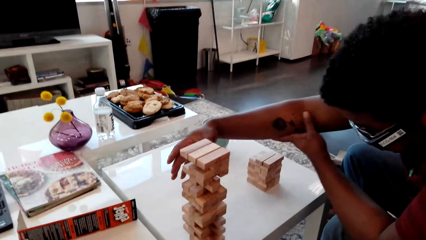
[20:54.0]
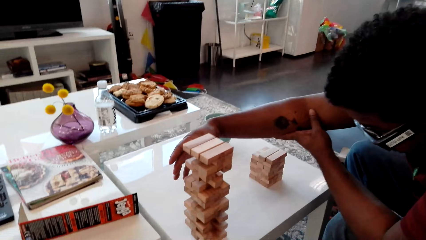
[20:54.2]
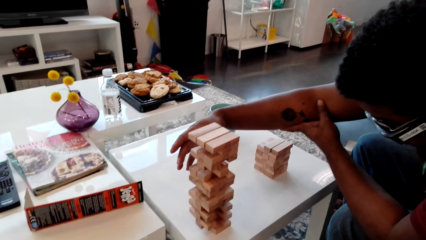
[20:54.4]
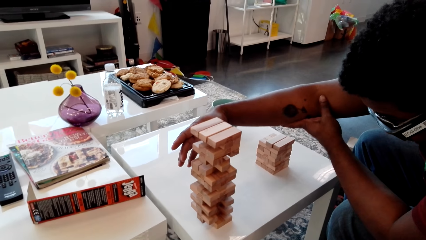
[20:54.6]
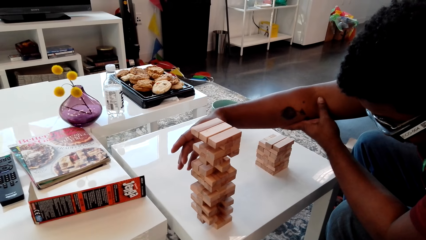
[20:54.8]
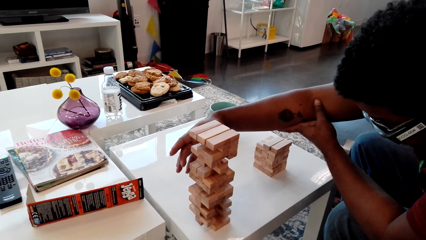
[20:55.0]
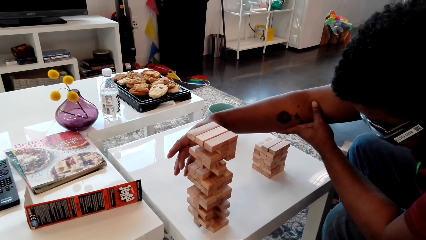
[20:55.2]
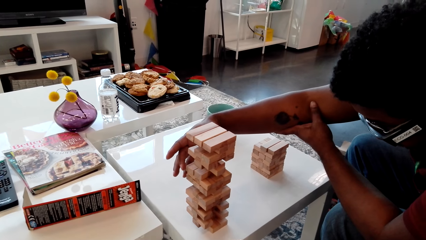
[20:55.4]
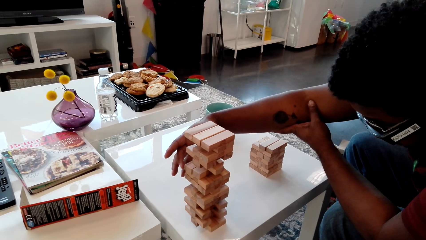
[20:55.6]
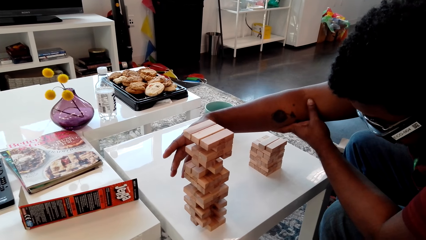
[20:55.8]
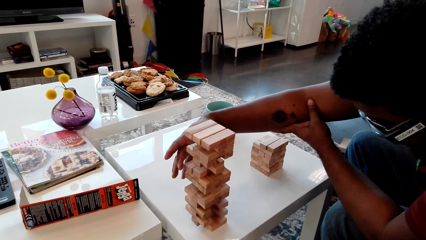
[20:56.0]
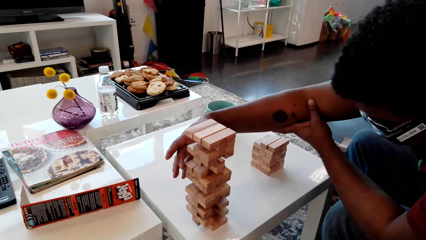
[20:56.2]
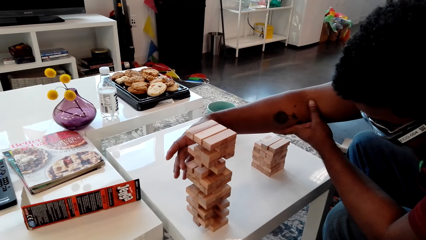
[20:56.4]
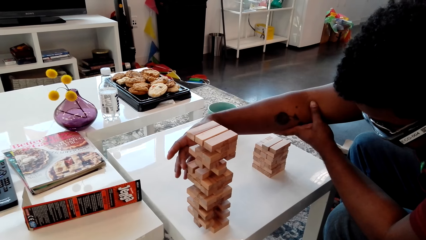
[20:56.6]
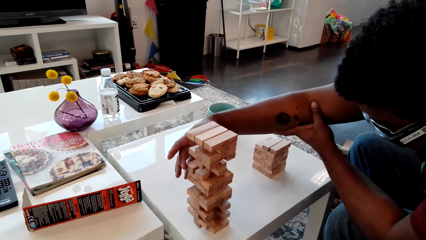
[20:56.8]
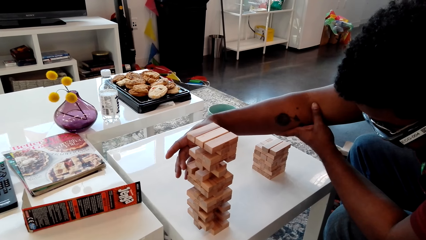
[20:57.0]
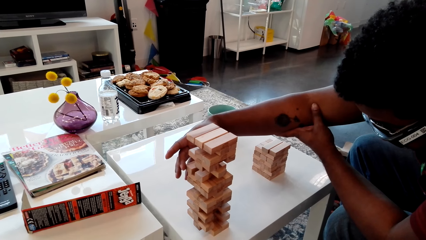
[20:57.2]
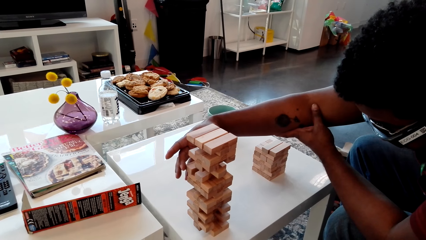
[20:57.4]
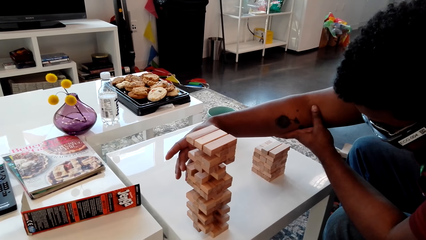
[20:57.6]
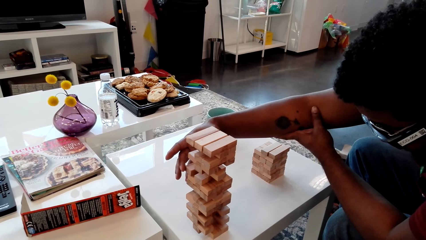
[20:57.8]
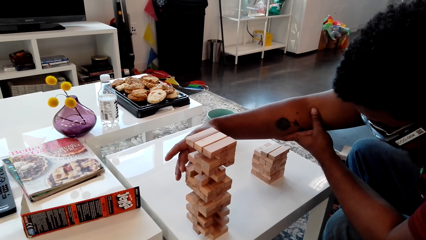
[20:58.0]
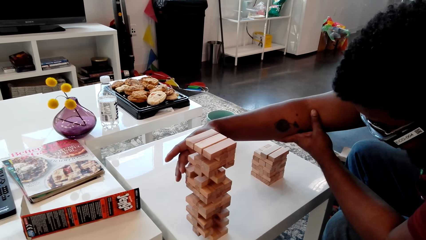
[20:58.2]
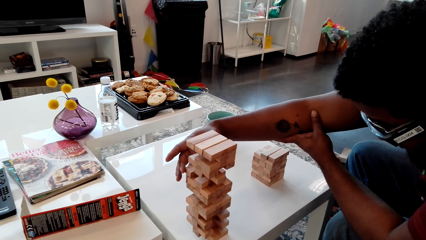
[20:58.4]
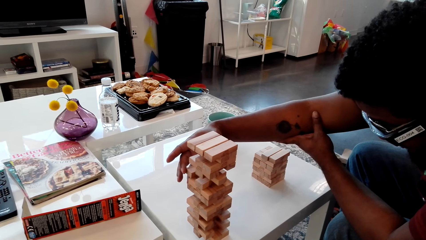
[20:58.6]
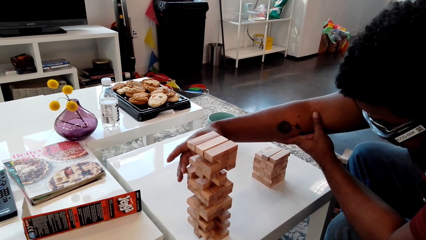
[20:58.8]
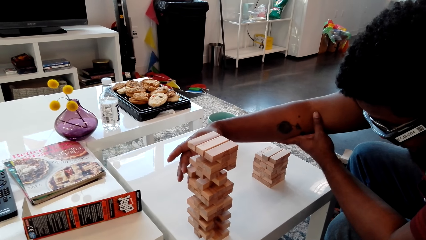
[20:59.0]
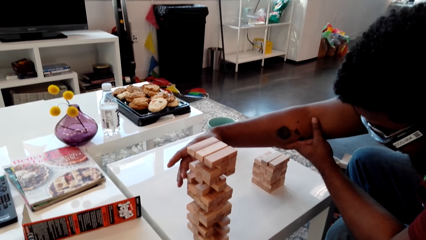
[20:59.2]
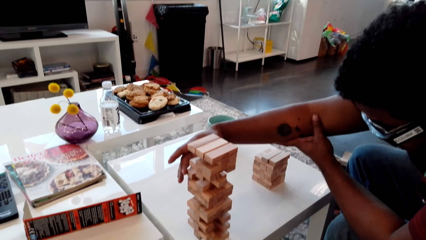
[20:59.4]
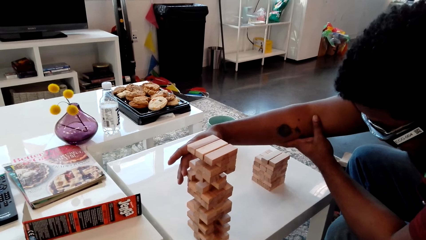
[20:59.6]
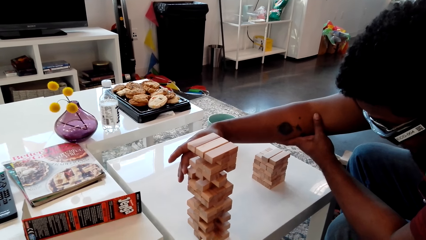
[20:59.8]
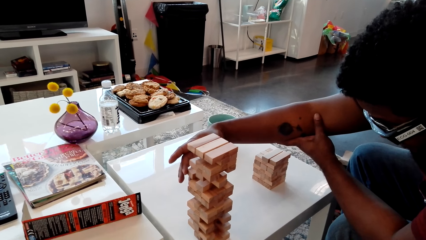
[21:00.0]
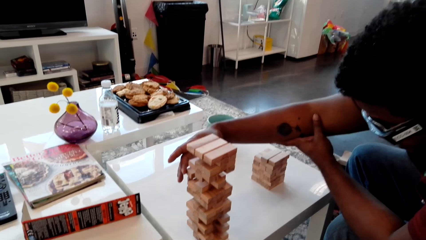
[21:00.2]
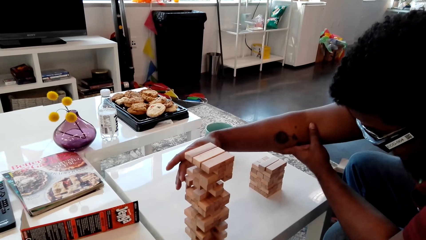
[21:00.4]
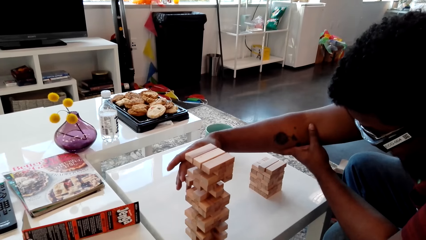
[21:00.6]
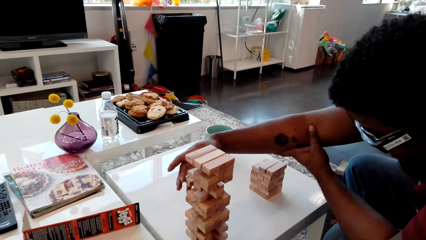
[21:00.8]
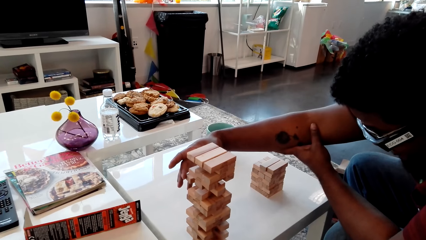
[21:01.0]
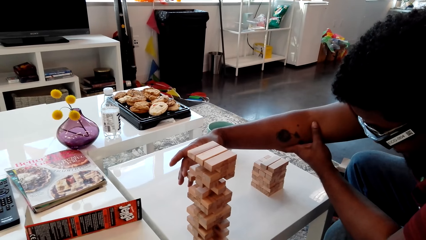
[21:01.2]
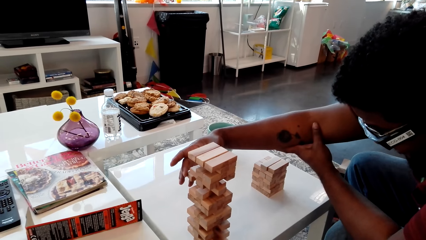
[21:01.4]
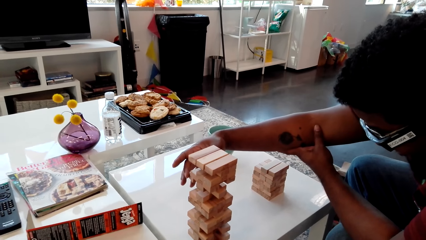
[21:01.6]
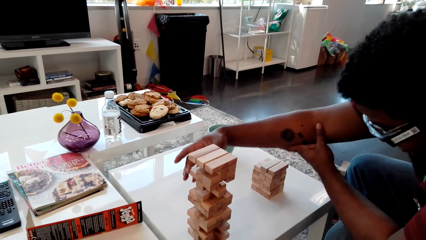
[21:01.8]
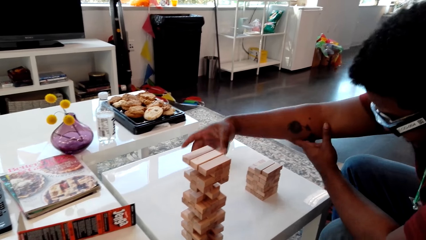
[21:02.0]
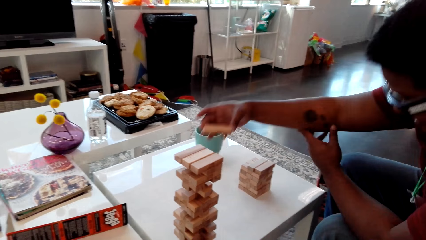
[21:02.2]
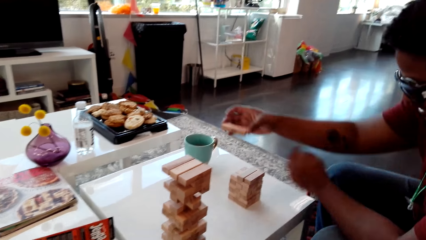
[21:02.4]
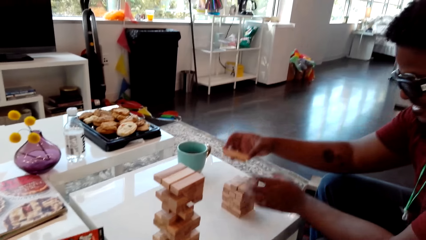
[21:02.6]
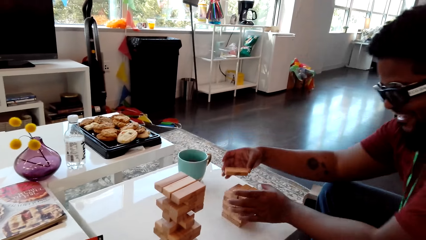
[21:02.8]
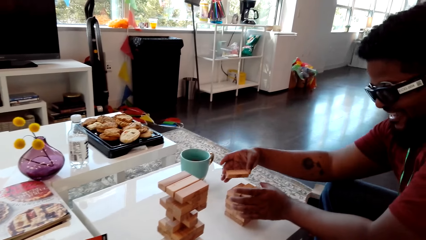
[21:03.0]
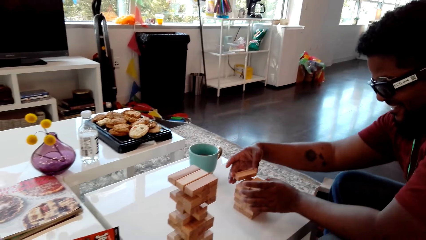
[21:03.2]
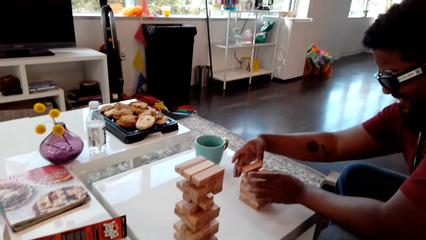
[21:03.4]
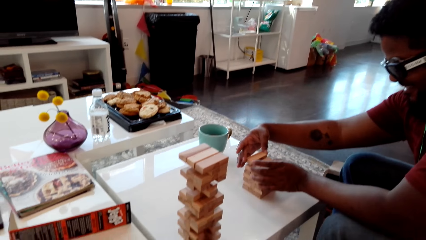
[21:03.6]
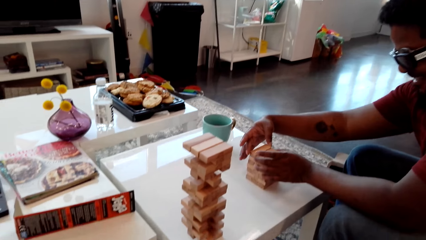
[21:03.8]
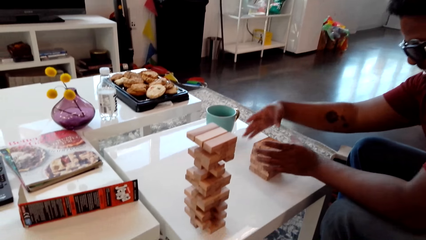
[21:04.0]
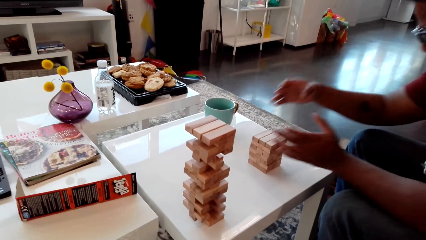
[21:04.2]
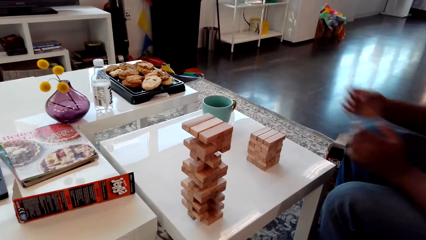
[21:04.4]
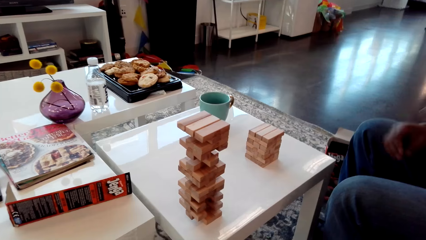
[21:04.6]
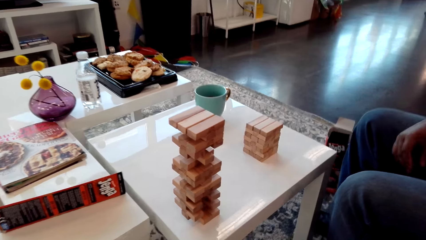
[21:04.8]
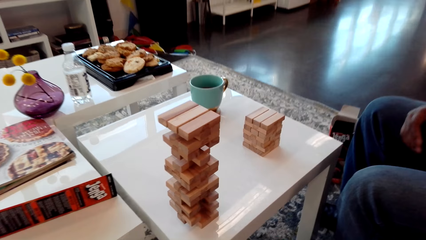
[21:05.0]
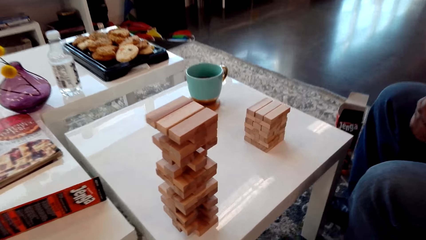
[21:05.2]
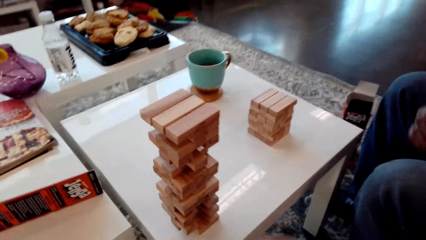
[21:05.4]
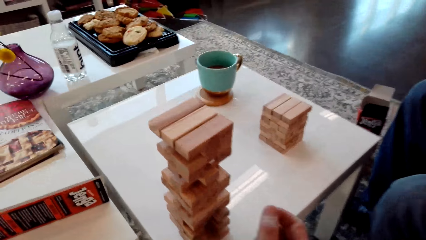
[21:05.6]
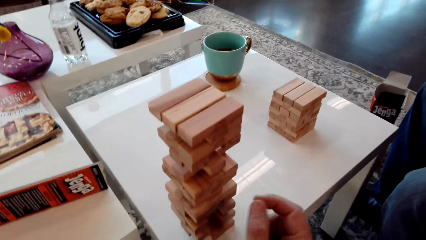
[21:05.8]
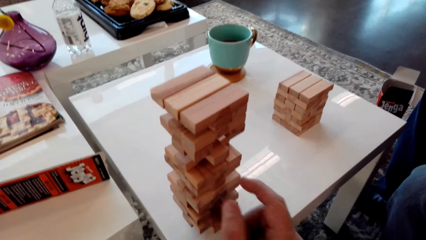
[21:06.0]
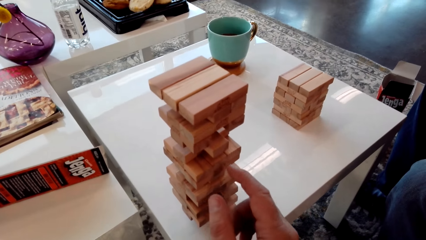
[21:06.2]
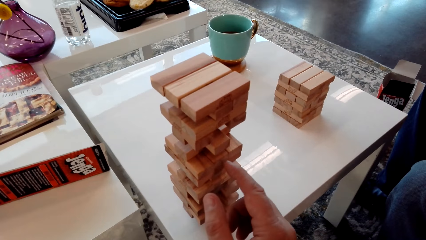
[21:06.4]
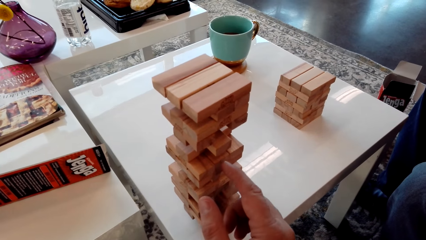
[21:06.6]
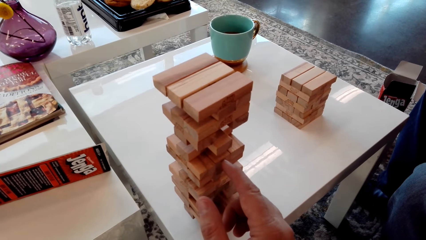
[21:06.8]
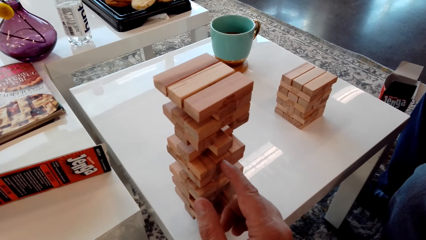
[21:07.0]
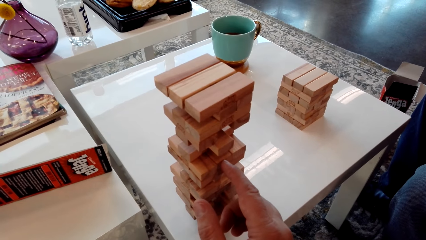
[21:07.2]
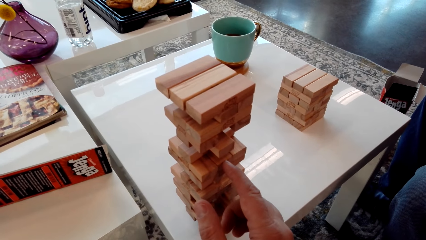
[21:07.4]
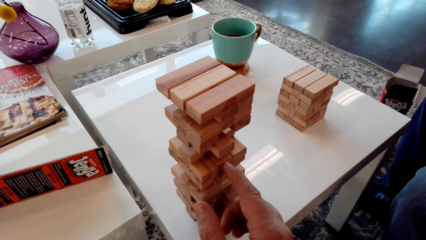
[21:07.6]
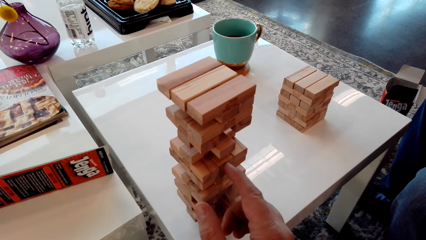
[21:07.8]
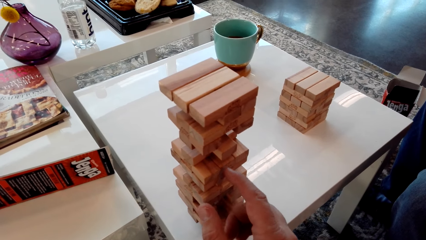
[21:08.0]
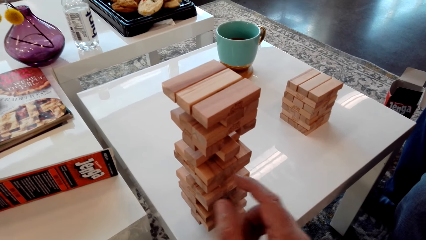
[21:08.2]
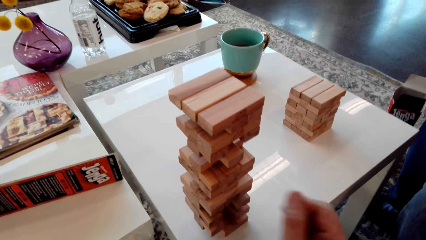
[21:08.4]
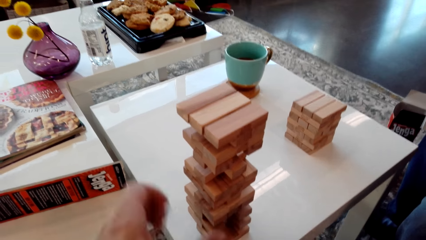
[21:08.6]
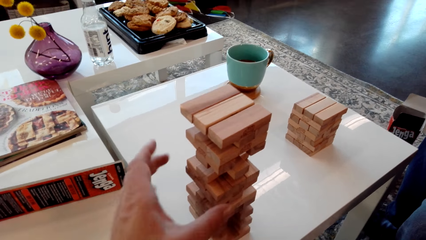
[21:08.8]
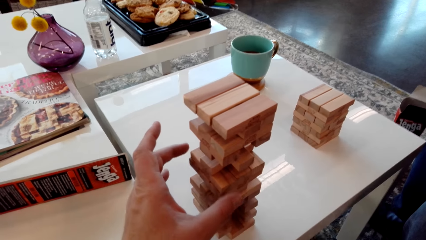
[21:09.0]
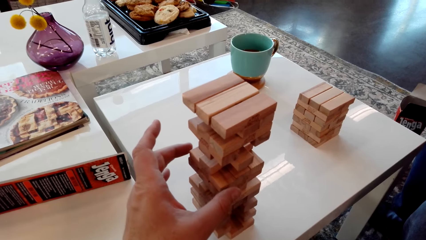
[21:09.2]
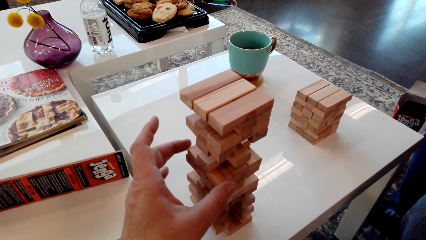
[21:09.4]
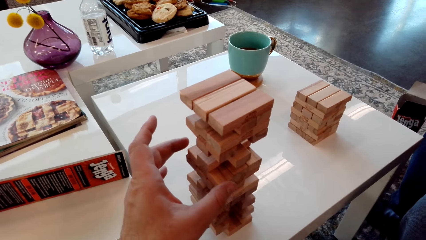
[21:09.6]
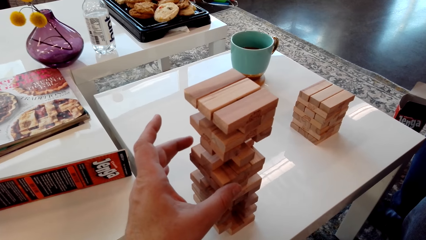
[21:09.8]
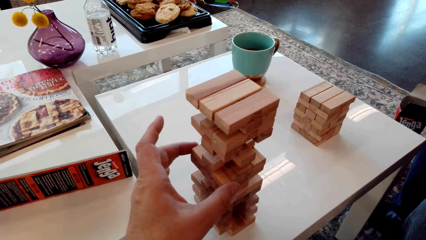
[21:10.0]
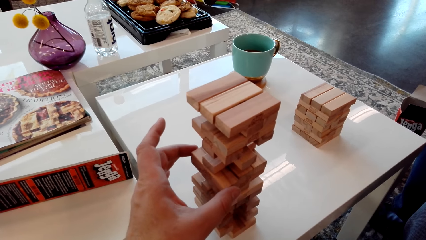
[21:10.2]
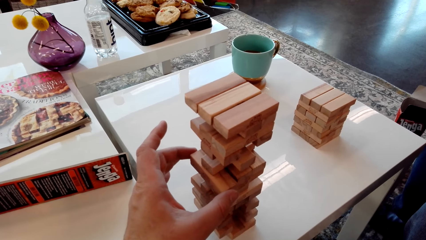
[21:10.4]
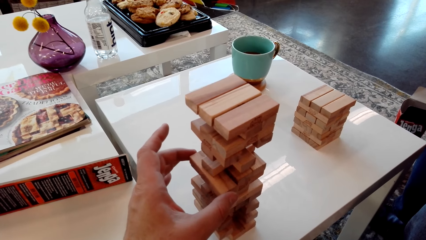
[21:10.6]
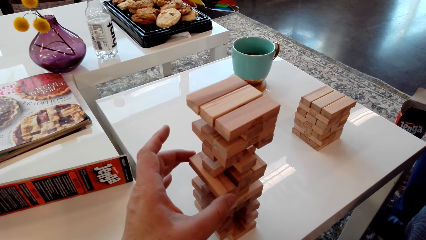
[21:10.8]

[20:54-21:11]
A man removes the giant tumbling block from the tower. The man puts the giant tumbling block aside on the table. The camera wearer removes the giant tumbling block from the tower.
